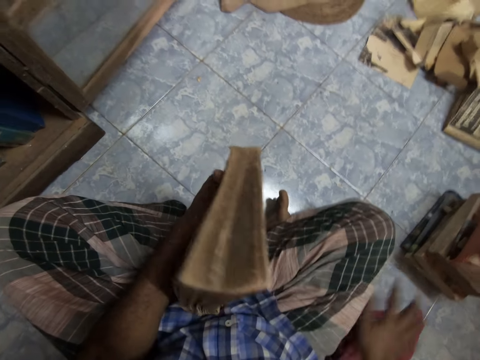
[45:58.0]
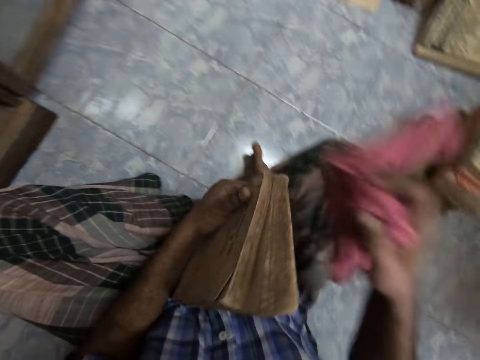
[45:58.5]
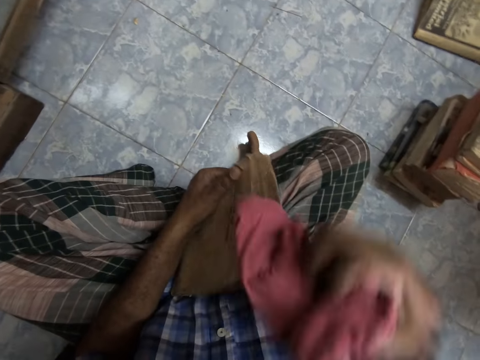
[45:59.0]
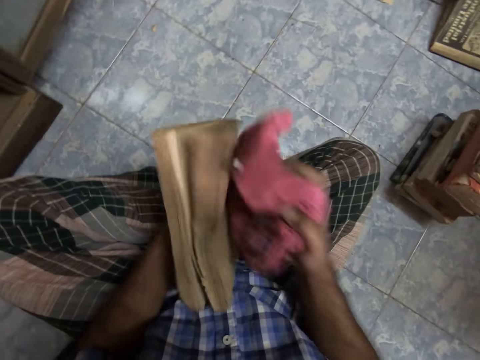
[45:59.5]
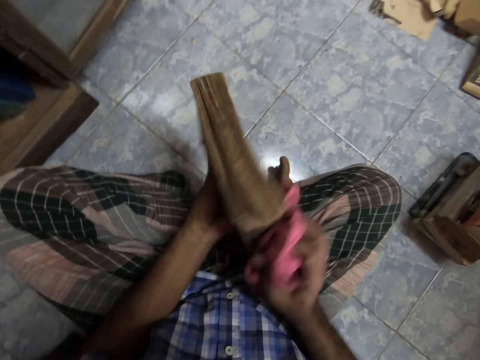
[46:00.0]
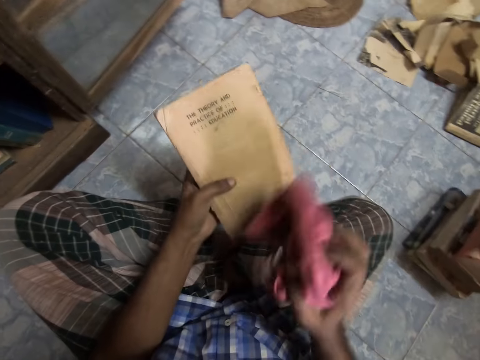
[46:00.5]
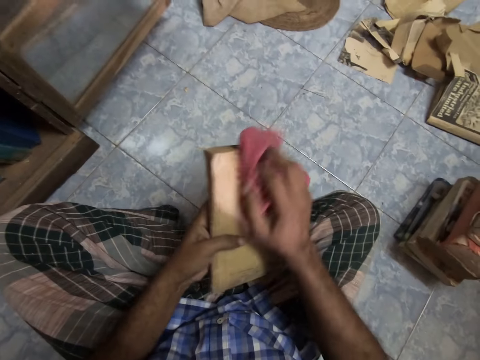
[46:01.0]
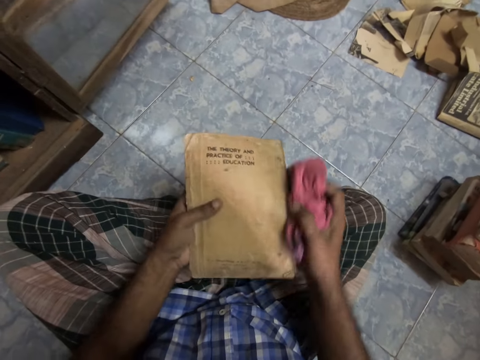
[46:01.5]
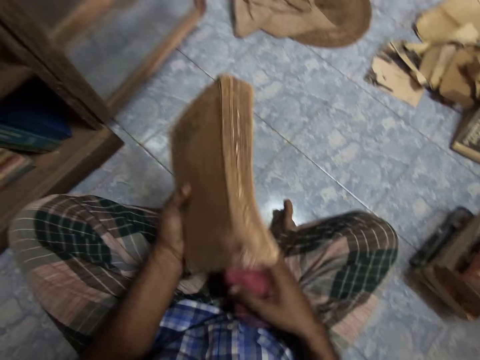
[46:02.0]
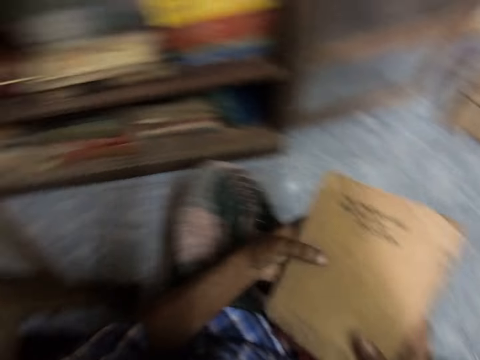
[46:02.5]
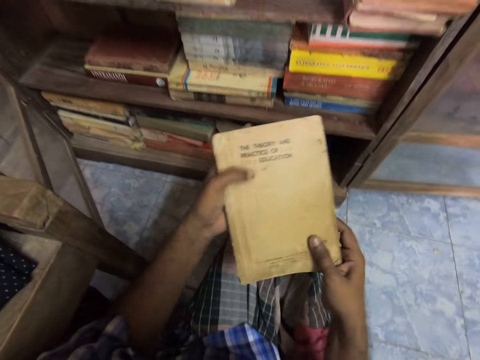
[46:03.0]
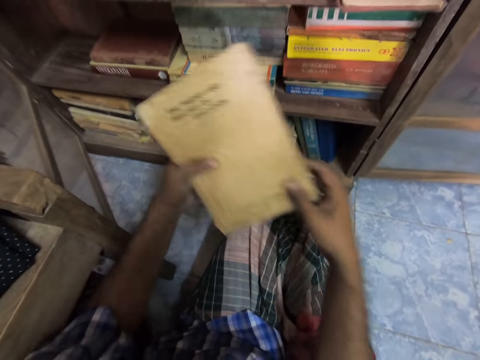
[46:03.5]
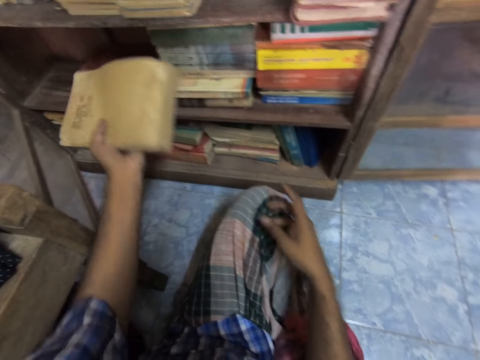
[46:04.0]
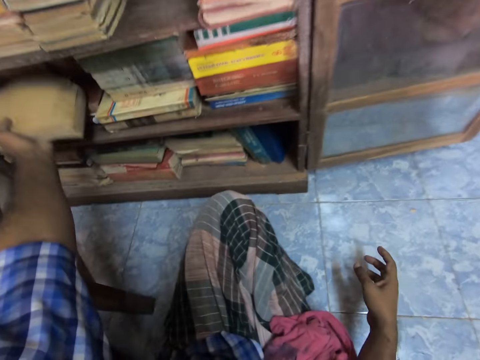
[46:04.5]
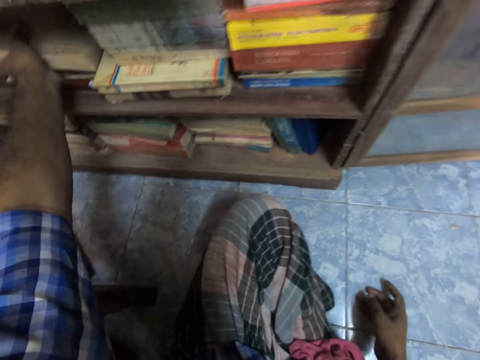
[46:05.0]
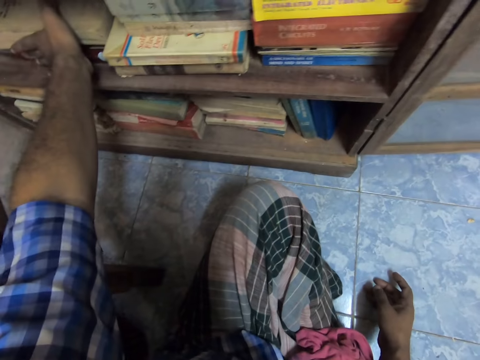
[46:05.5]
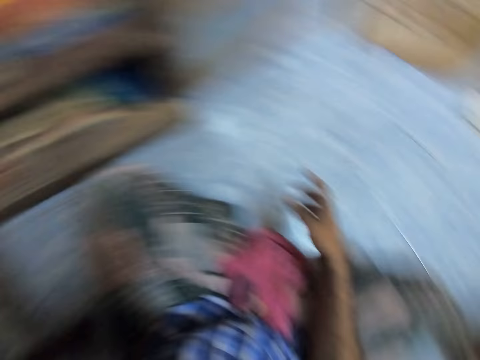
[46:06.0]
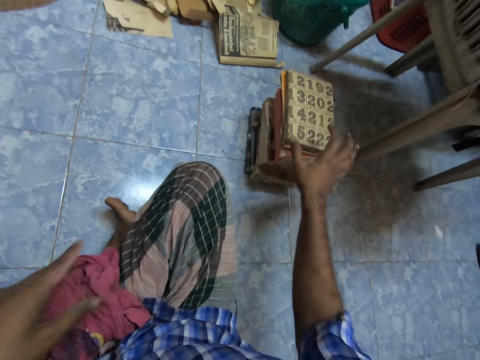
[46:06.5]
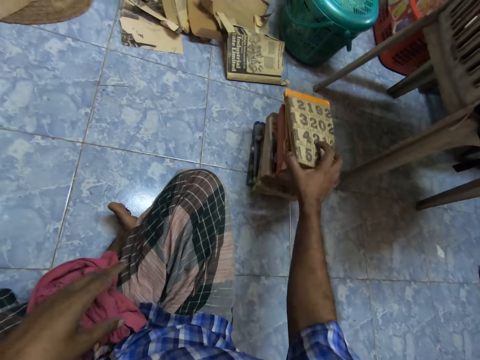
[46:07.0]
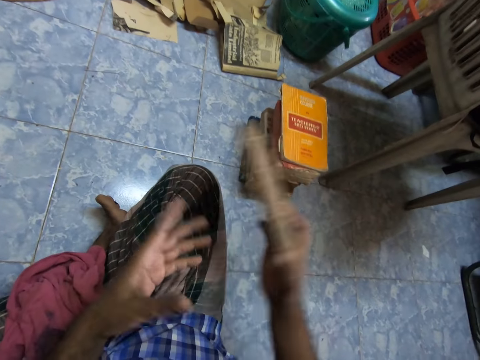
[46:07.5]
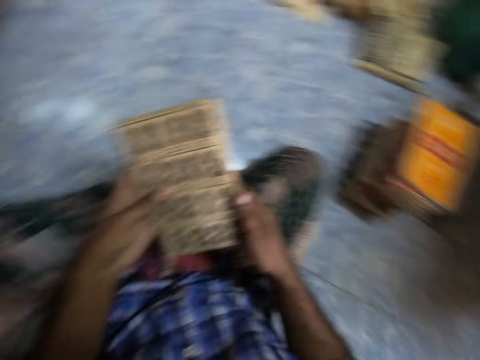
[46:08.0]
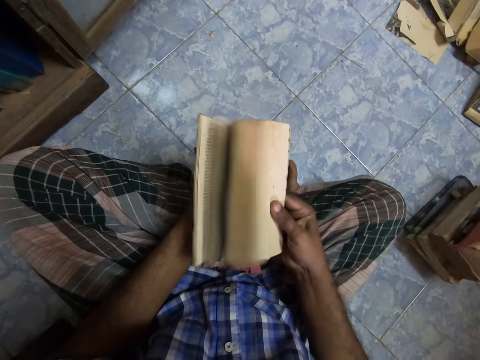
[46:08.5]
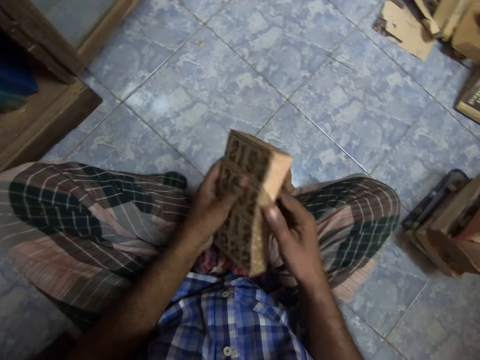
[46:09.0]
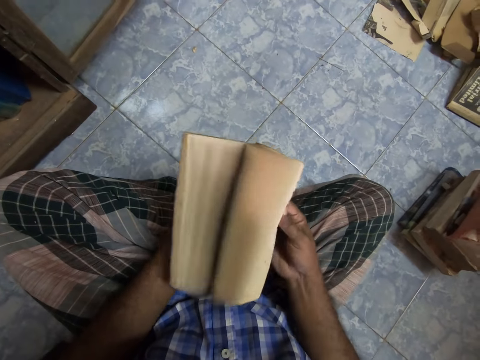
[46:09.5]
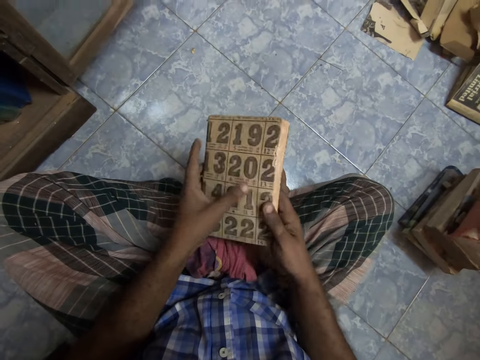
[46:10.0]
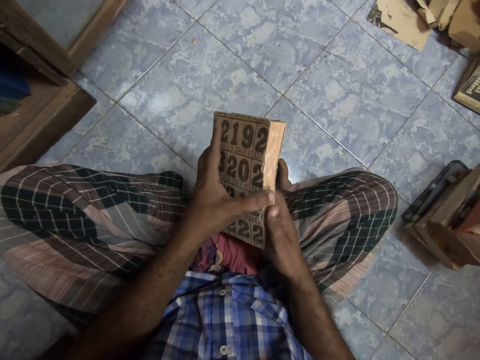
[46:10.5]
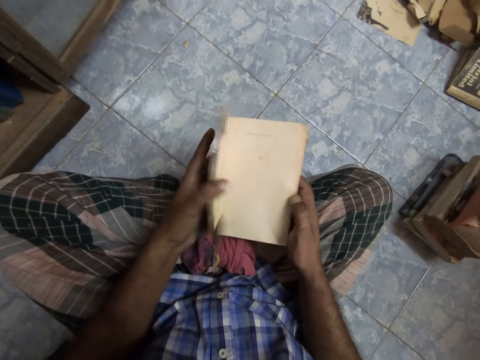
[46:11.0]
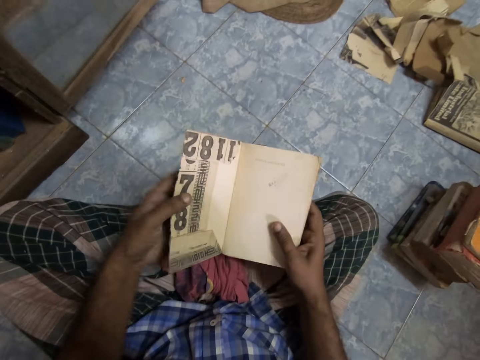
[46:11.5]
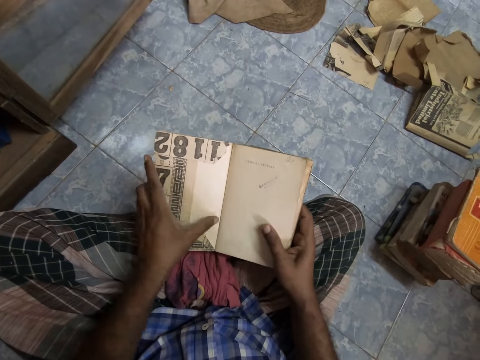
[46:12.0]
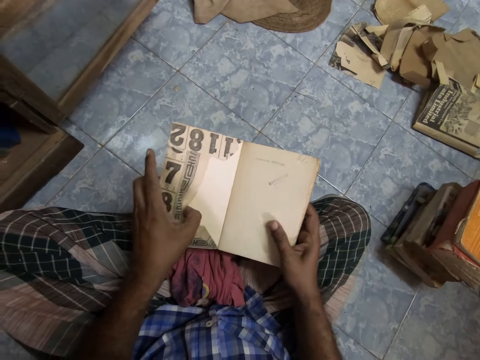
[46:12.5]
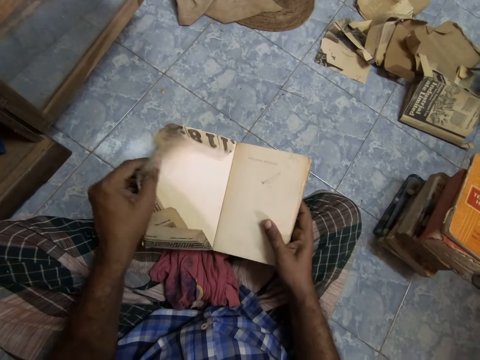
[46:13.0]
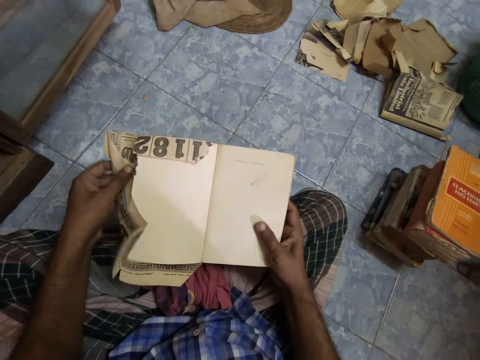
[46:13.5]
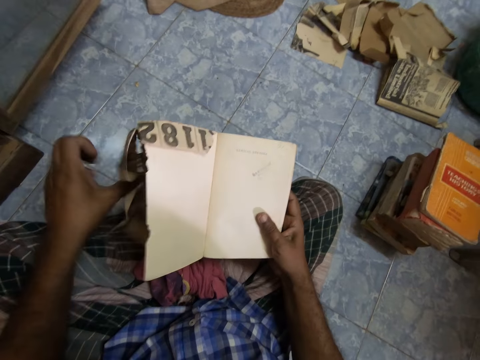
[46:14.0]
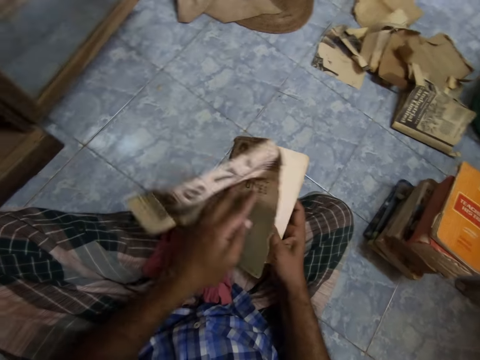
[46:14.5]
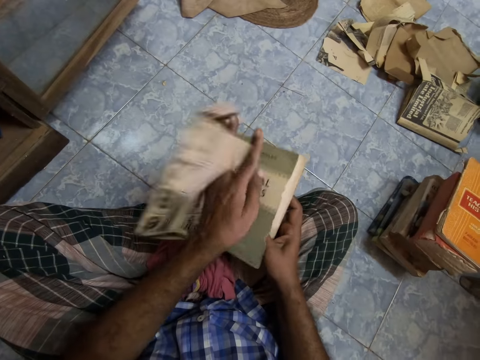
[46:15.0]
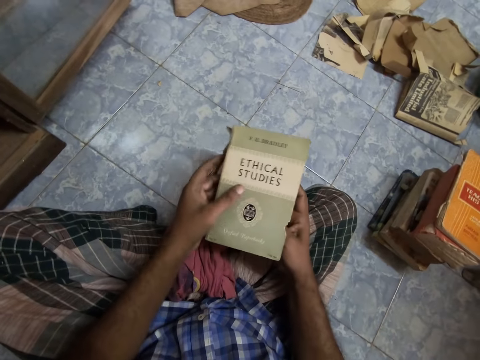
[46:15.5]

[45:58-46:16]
The camera wearer picks a napkin from the floor. He cleans a book with the napkin. He places the book on the shelf. He picks the book from the other book. He holds the book with both hands. He opens the book with his hand. He flips the pages. He removes the cover of the book.

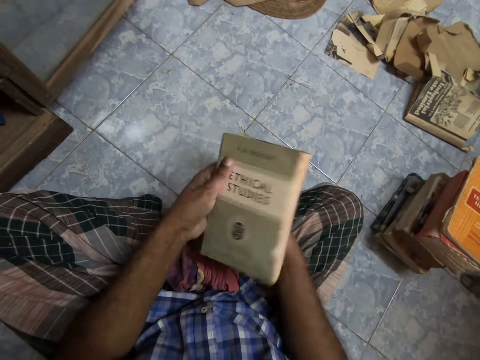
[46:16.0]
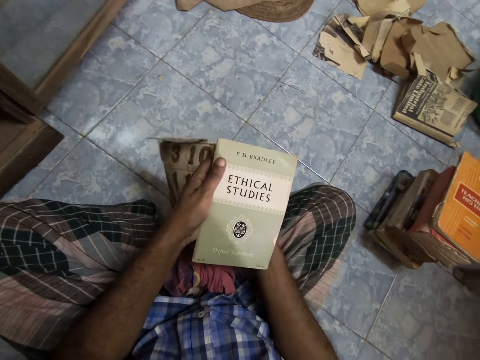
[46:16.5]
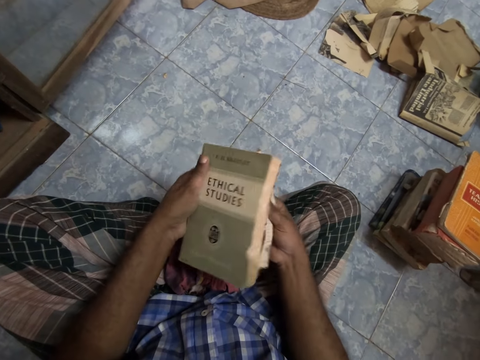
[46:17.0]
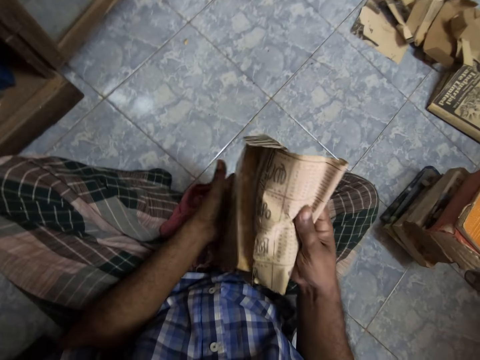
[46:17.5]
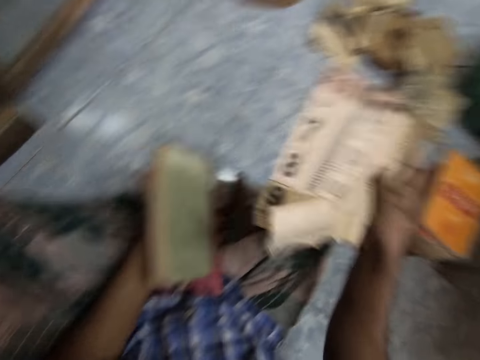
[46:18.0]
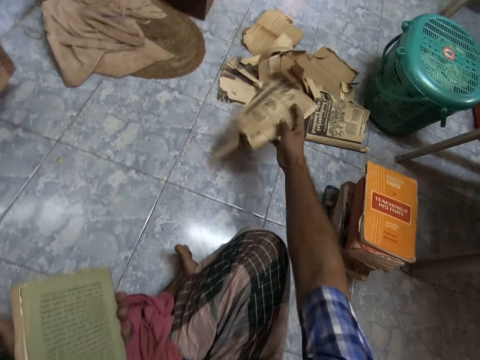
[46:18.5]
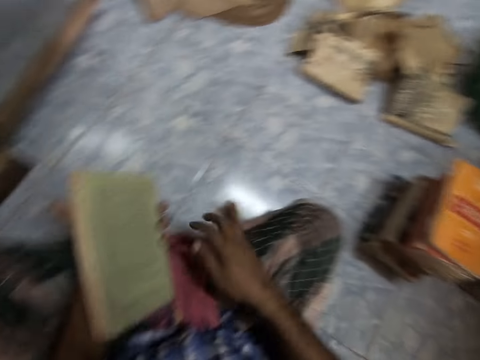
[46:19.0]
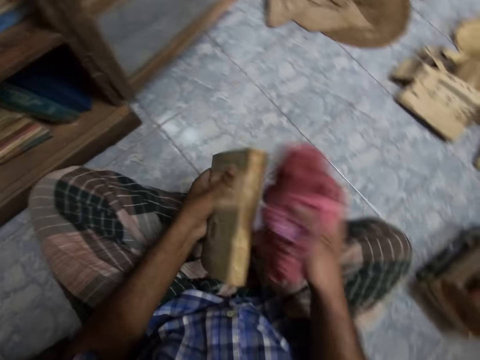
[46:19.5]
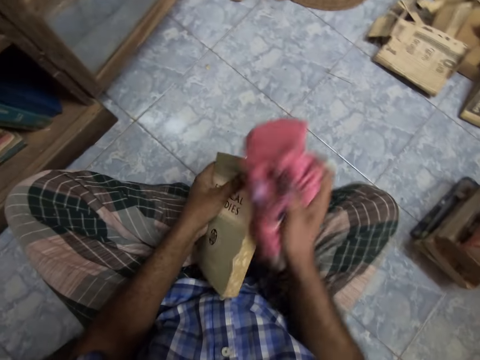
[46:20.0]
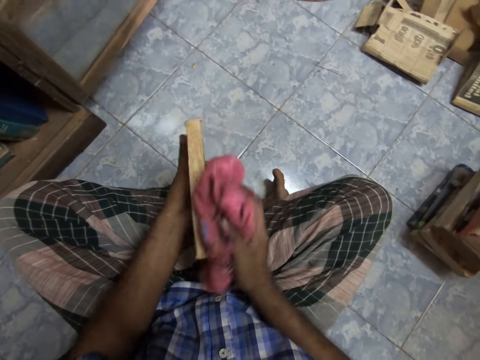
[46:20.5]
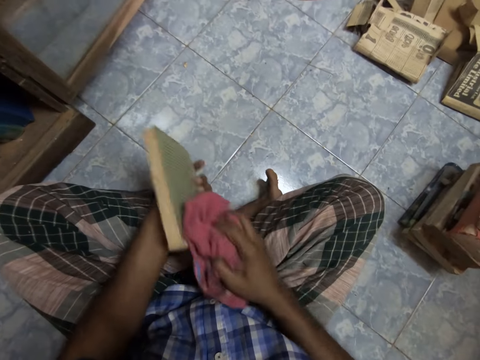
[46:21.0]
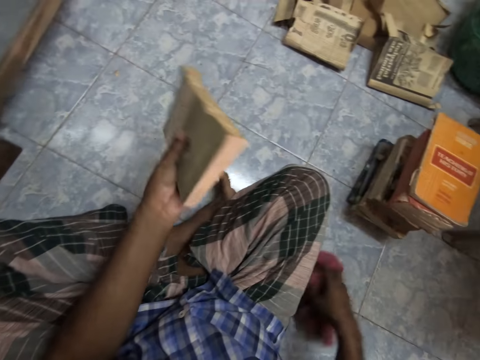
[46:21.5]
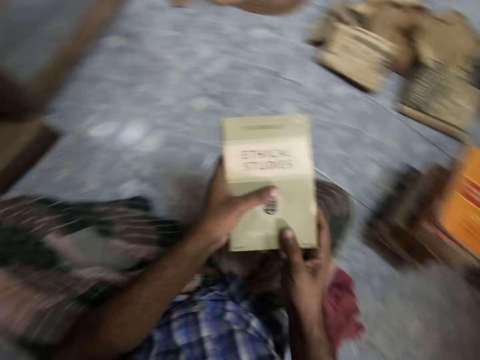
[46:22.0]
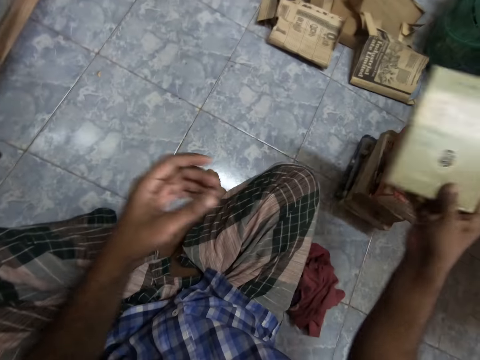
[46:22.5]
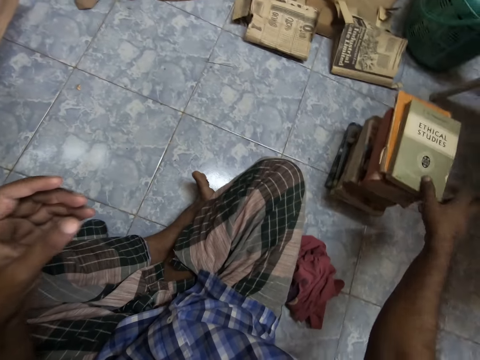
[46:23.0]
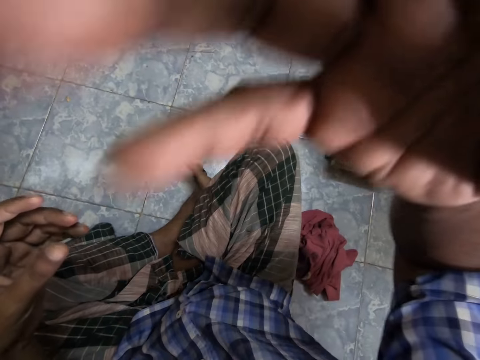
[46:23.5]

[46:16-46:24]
The camera wearer drops the cover on the floor. He picks the napkin from his thigh. He cleans the book with the napkin. He drops the napkin on the floor. He holds the book with both hands. He puts the book on the pile of books. He adjusts the camera.
